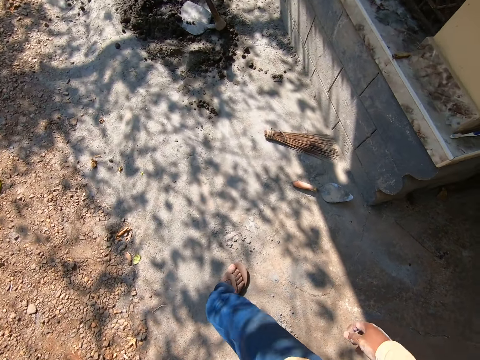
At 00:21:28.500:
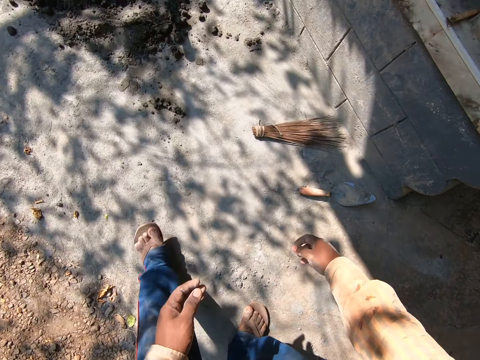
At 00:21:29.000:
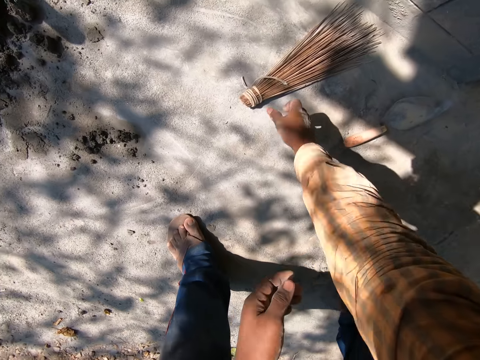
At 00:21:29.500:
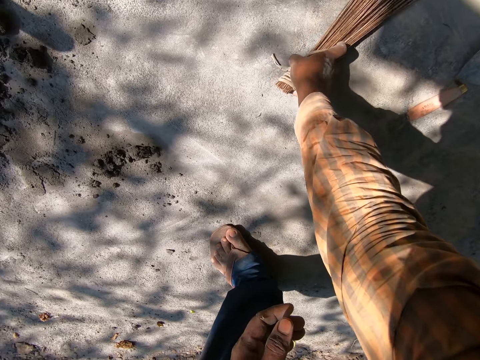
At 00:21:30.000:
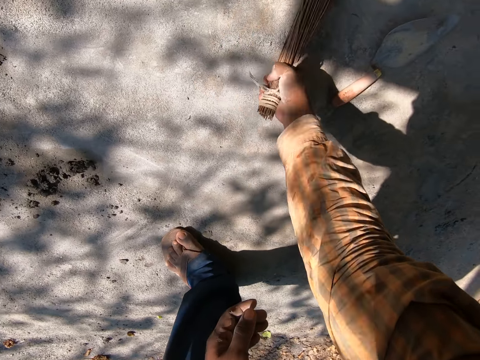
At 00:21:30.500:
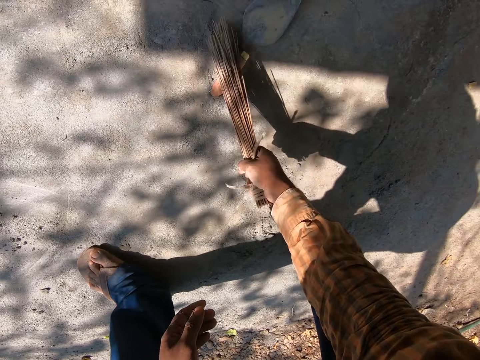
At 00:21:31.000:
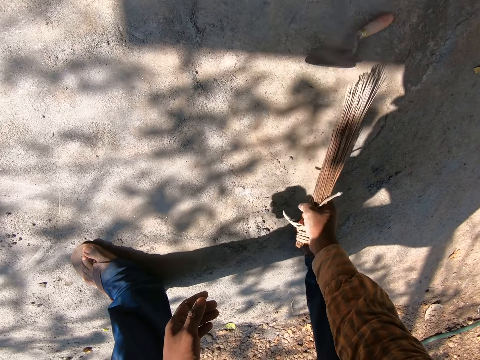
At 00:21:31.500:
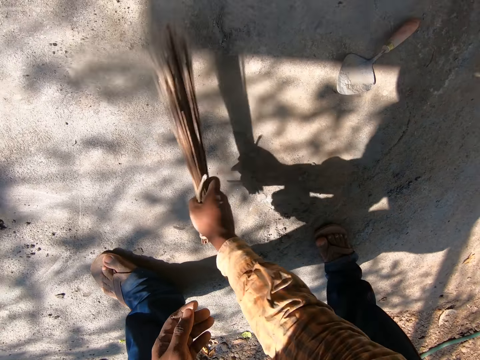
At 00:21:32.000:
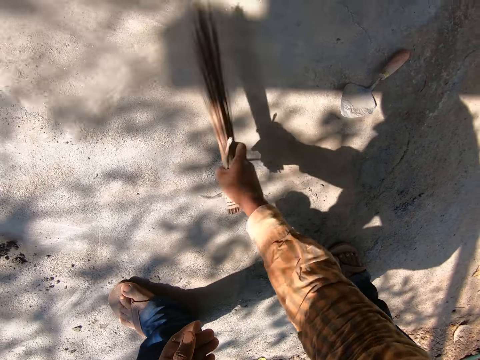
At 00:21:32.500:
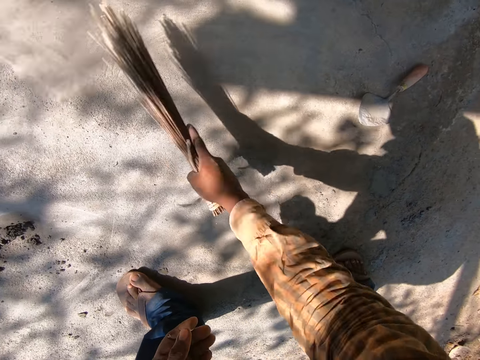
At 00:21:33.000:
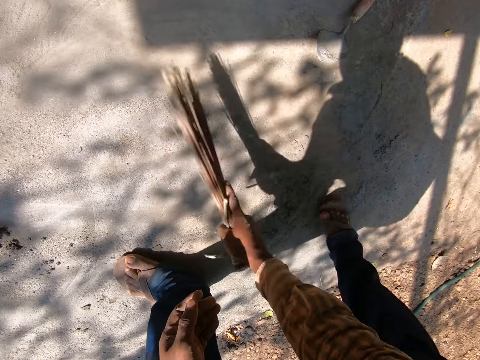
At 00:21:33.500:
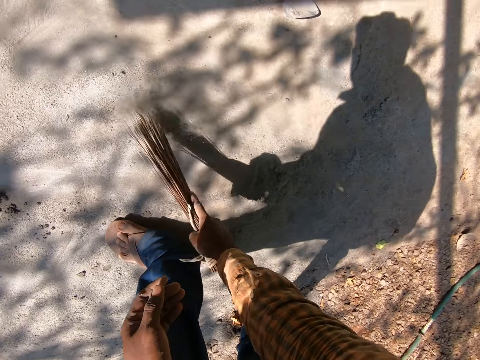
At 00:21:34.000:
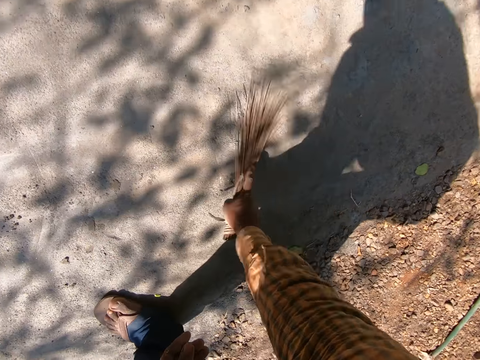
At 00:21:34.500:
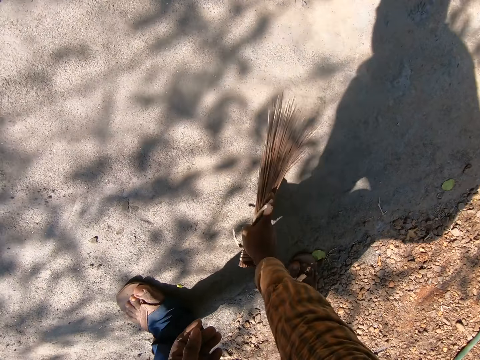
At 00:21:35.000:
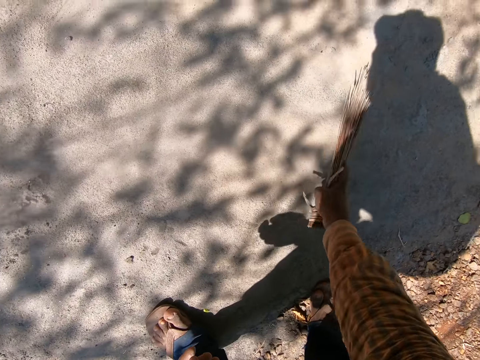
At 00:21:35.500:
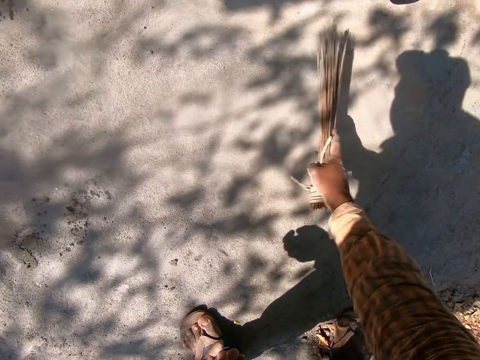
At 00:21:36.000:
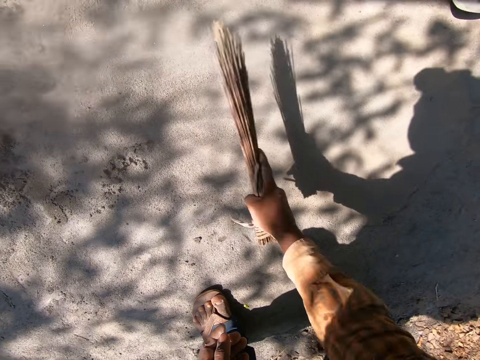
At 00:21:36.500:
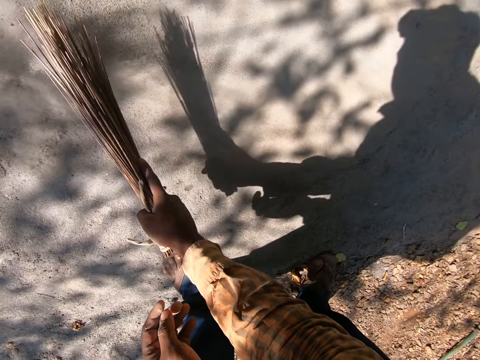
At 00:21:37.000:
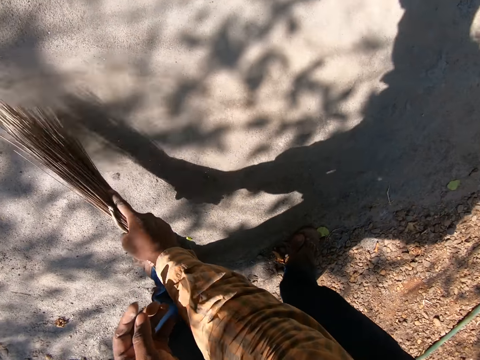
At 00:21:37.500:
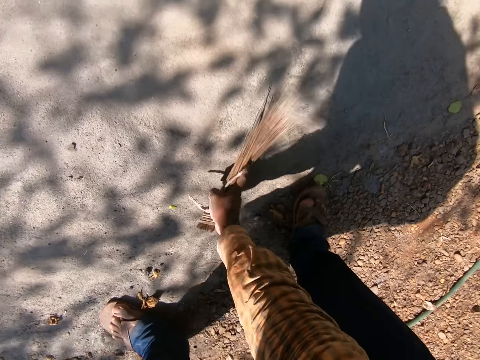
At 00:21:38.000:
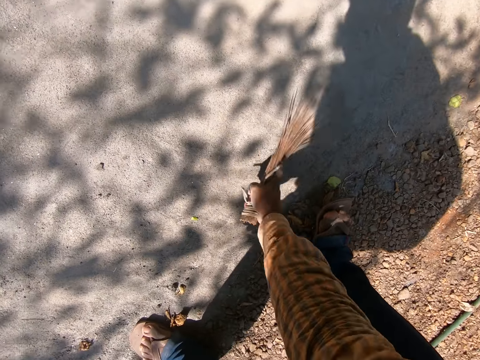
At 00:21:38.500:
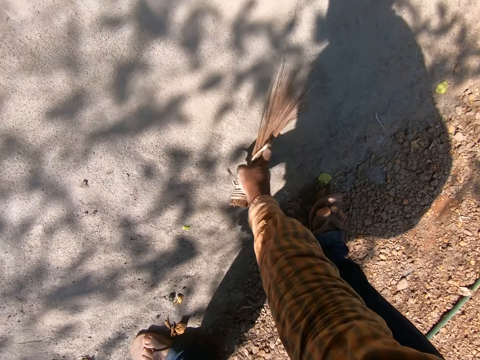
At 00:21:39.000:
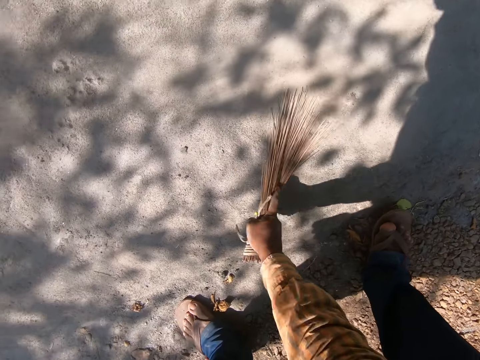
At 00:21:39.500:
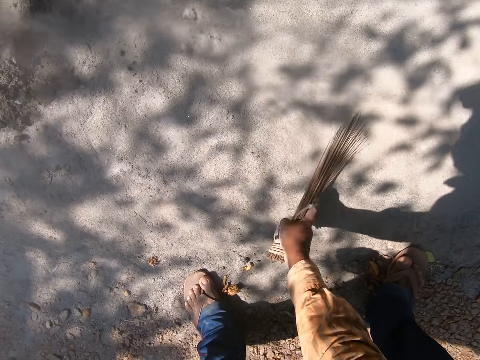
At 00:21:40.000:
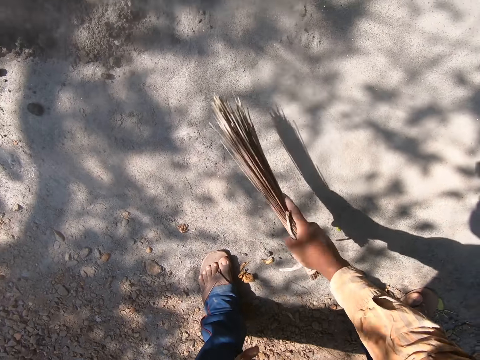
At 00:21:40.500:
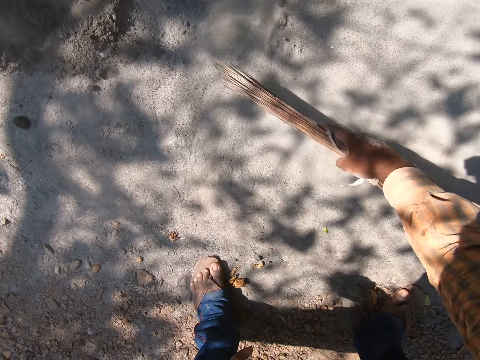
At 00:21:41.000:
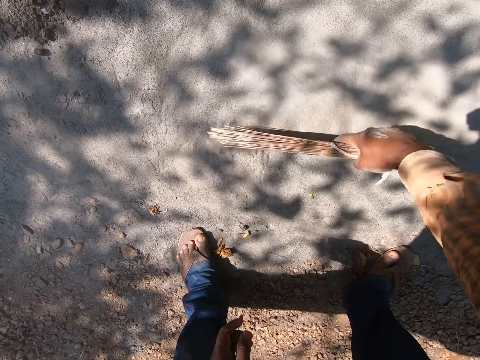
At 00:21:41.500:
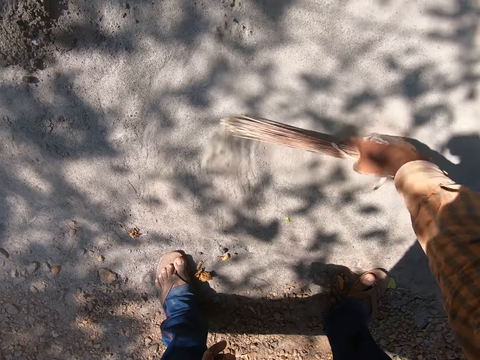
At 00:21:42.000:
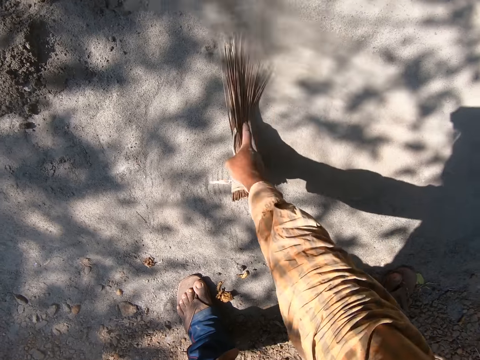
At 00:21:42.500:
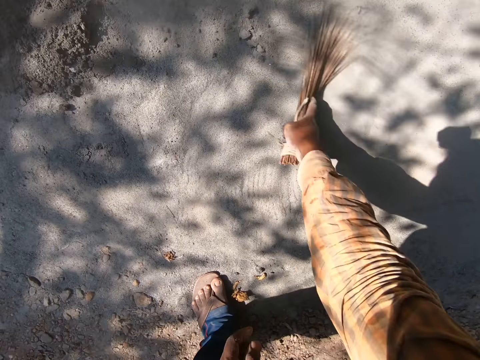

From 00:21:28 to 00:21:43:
The camera wearer picks up a broom on the ground with his right hand. He sweeps the ground with the broom in his right hand, and moves a hand trowel on the floor with the broom in his right hand.

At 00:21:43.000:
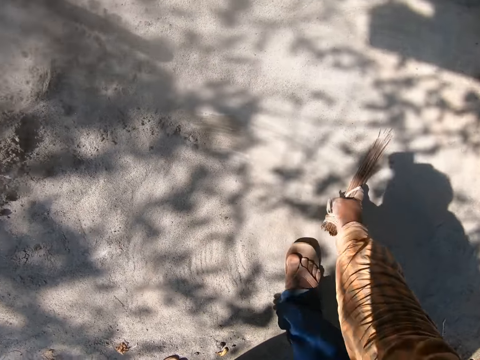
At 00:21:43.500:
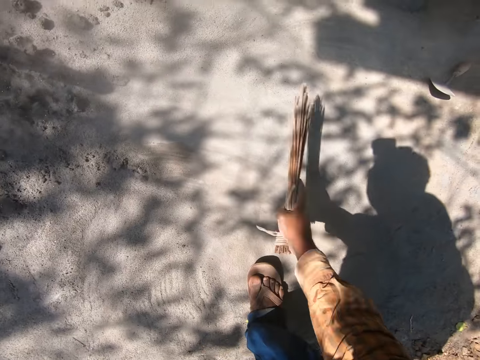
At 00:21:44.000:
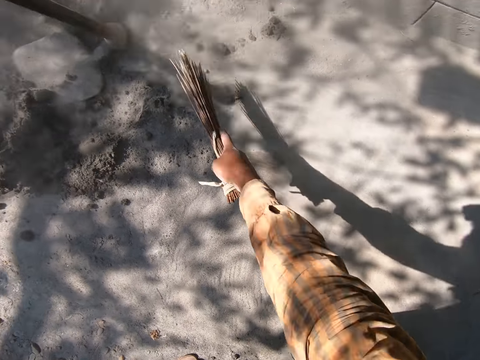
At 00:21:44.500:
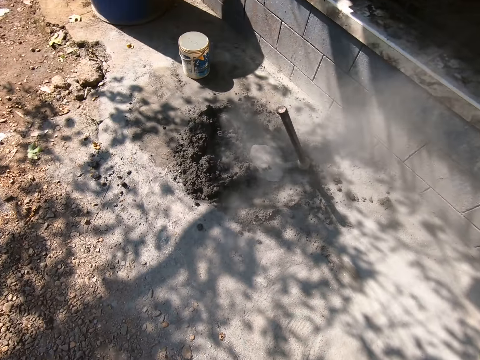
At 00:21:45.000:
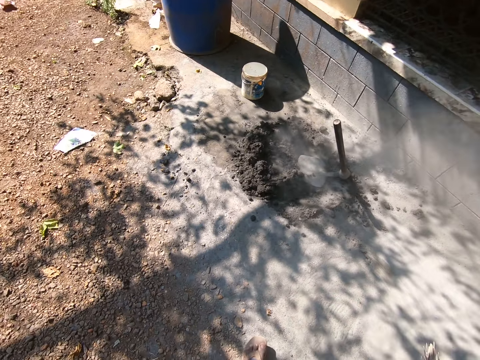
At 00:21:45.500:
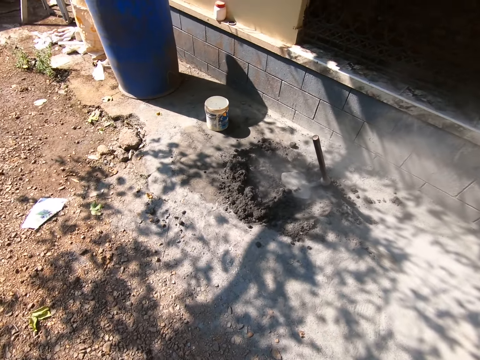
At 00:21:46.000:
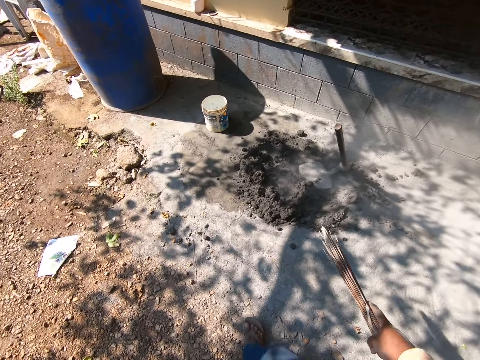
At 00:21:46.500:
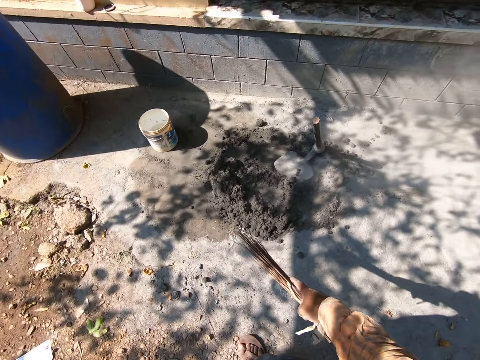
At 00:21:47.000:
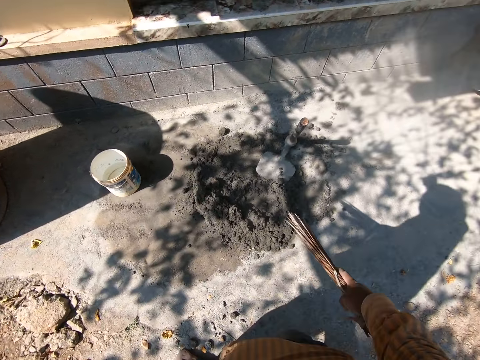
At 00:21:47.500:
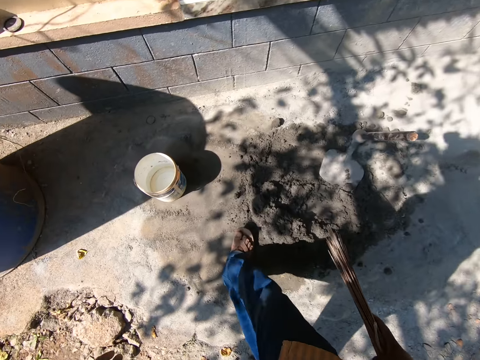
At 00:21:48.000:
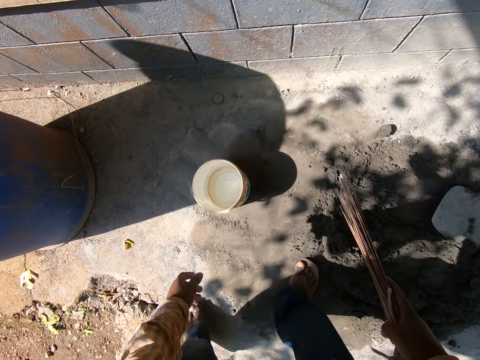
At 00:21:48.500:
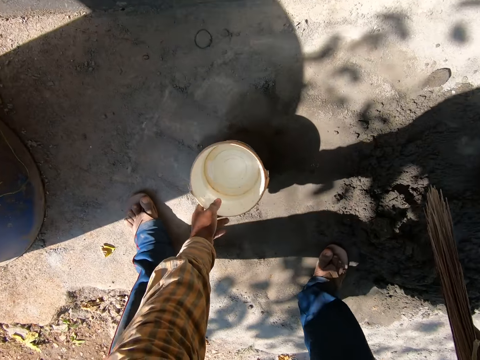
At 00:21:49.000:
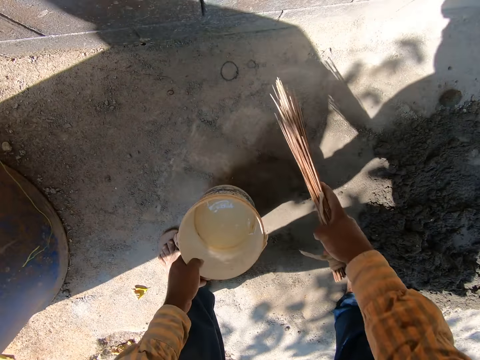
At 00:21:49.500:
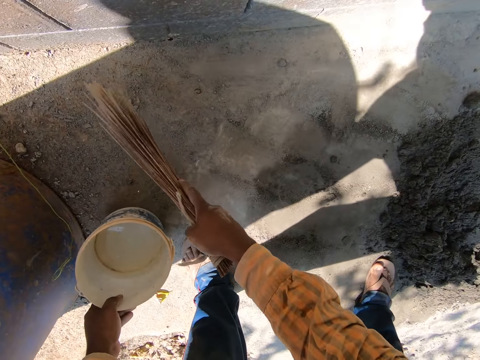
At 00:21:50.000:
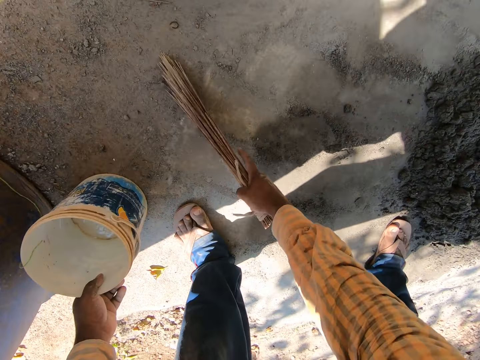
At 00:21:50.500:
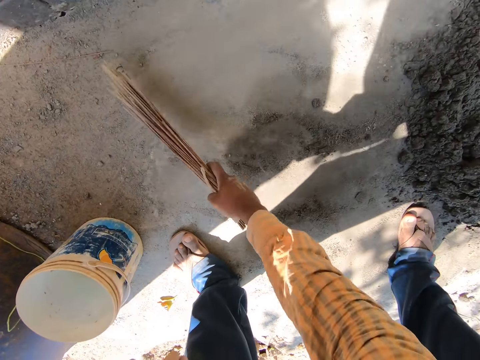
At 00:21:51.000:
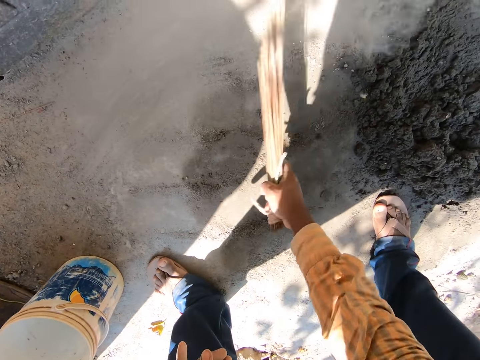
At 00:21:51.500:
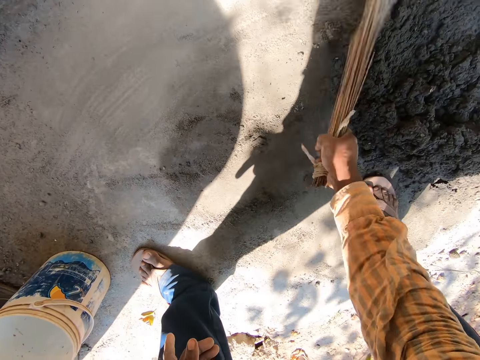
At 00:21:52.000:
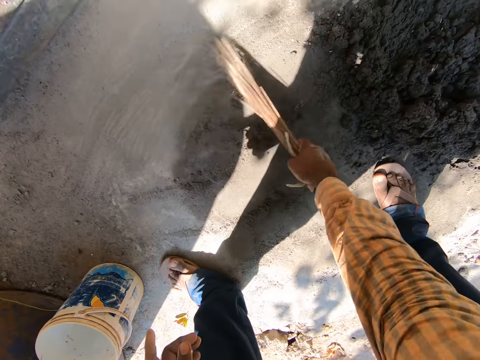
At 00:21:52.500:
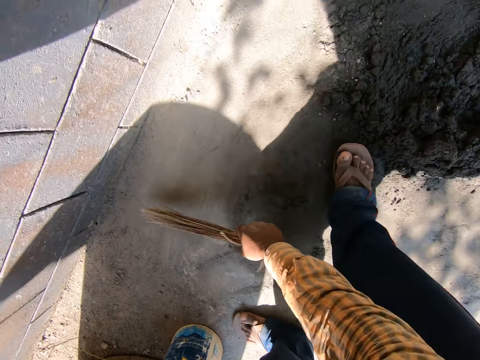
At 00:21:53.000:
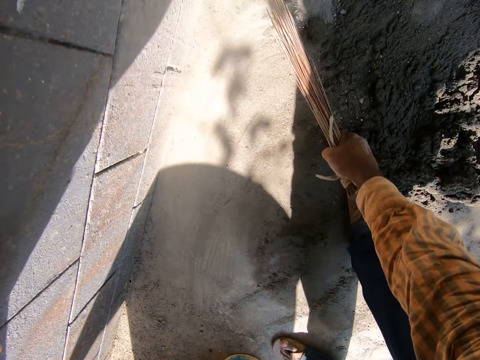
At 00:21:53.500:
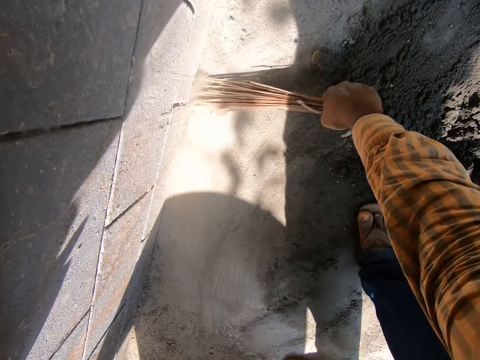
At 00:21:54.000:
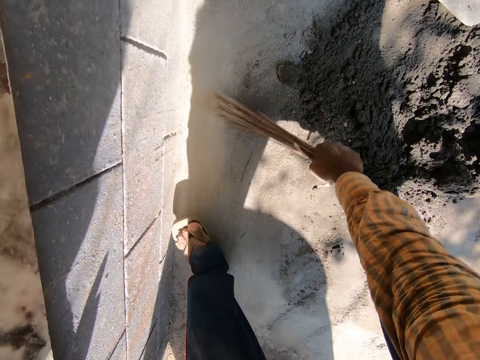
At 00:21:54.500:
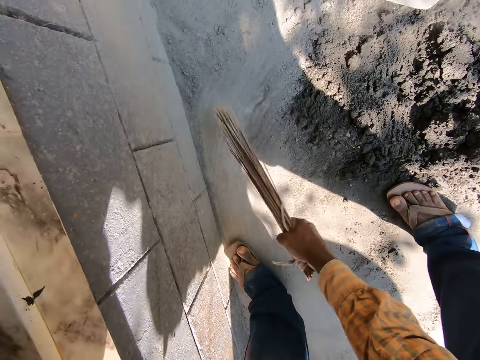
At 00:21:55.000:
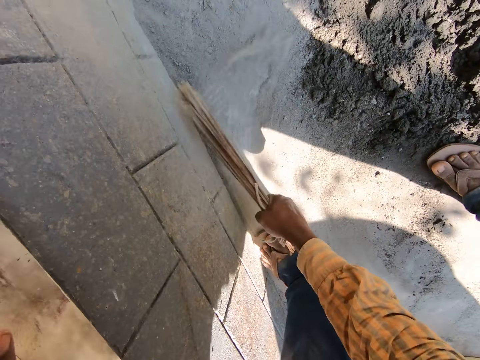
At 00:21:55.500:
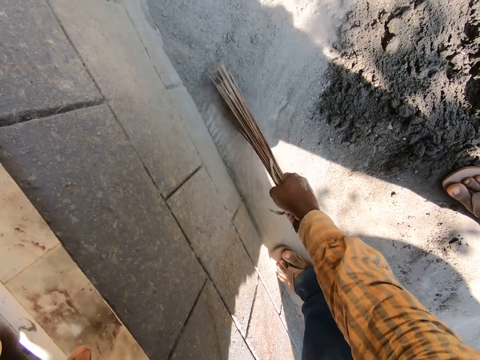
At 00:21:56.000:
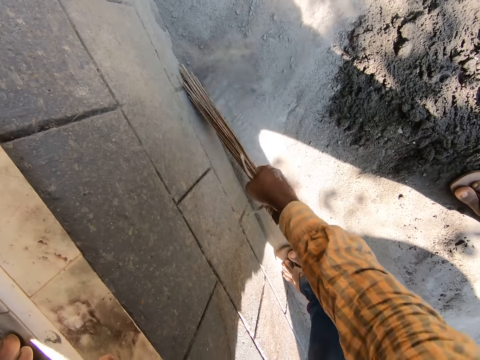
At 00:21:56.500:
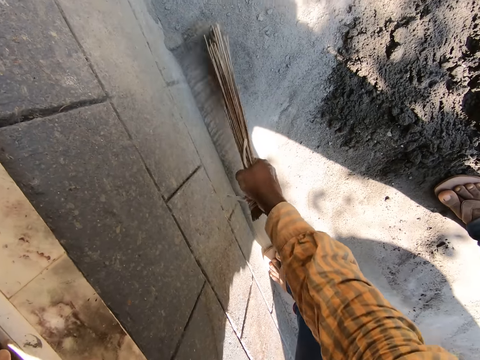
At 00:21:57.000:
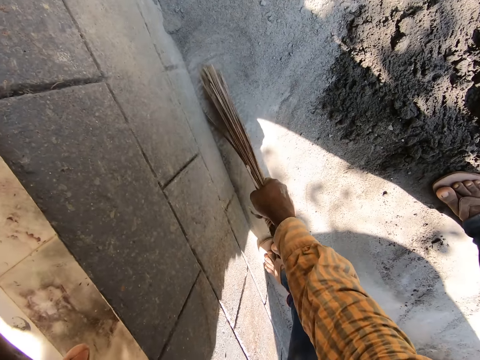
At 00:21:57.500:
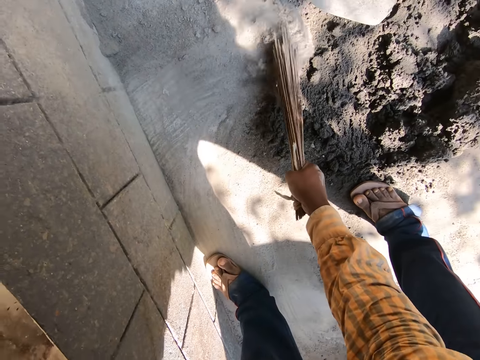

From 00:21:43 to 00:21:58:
The camera wearer picks up a bucket from the ground with his left hand. He drops the bucket on the ground with his left hand. He sweeps the ground with the broom in his right hand.
